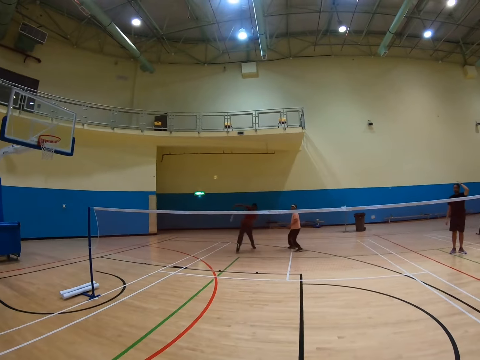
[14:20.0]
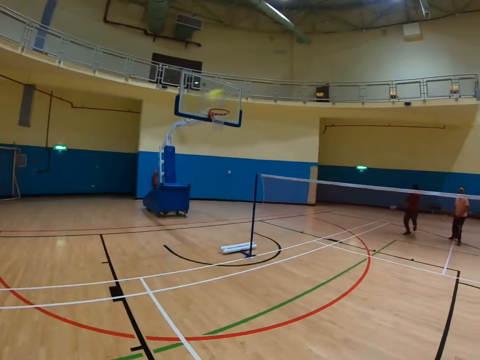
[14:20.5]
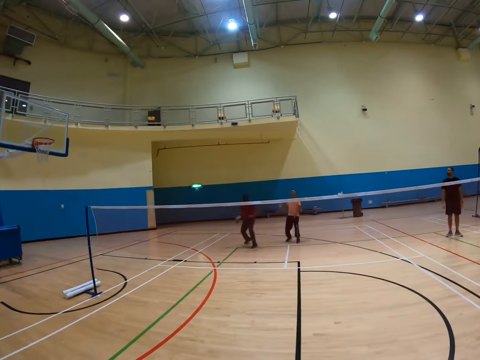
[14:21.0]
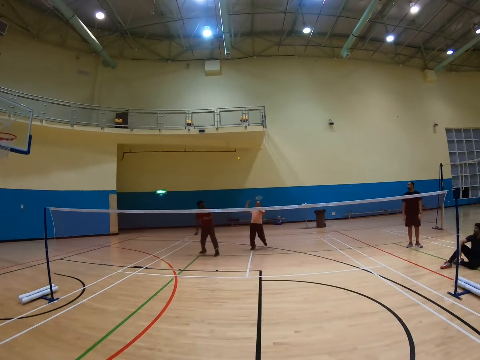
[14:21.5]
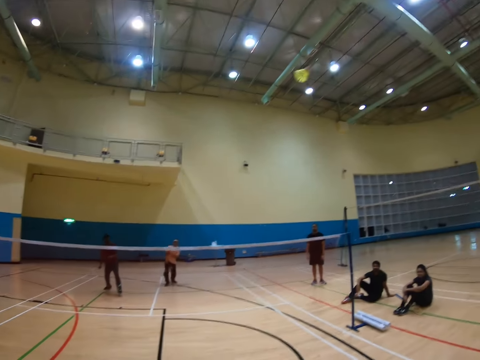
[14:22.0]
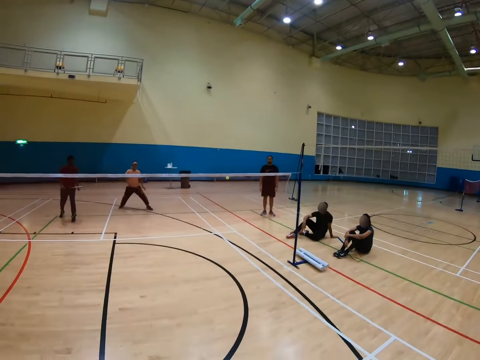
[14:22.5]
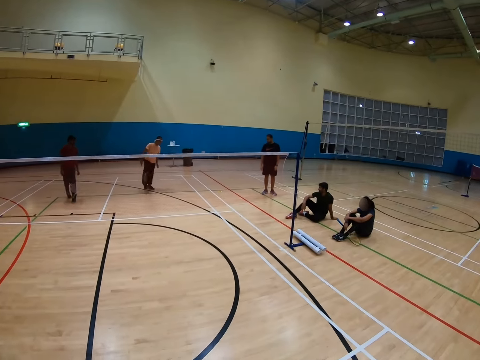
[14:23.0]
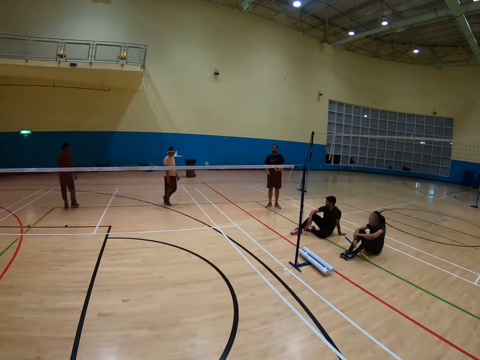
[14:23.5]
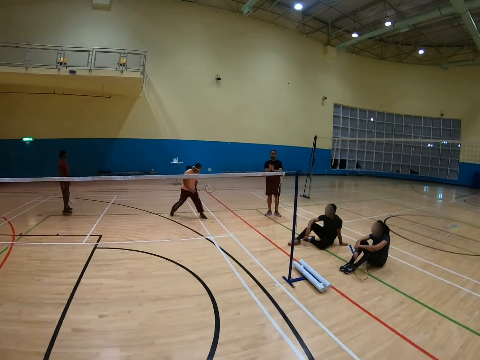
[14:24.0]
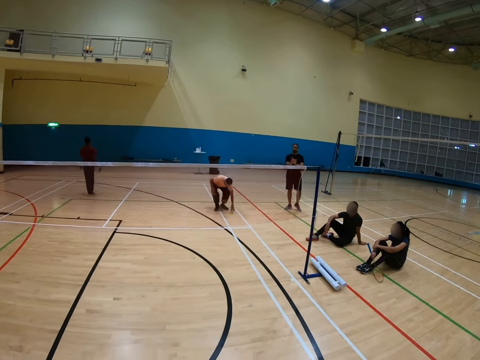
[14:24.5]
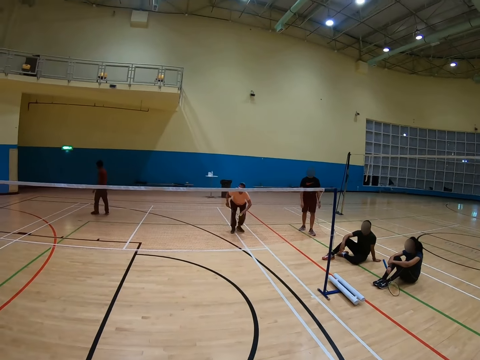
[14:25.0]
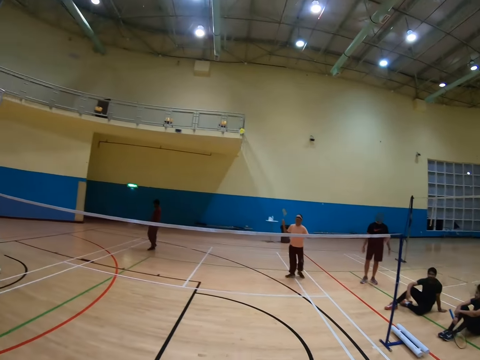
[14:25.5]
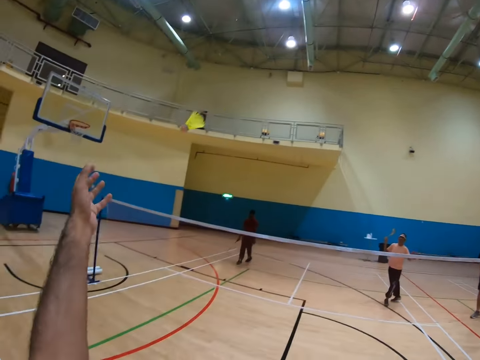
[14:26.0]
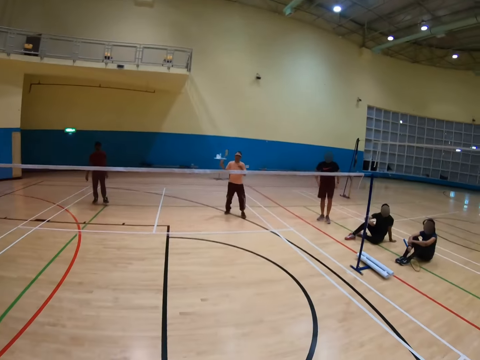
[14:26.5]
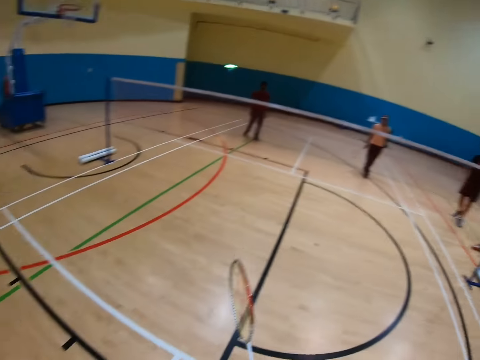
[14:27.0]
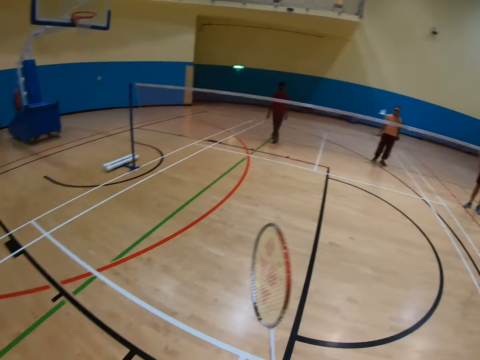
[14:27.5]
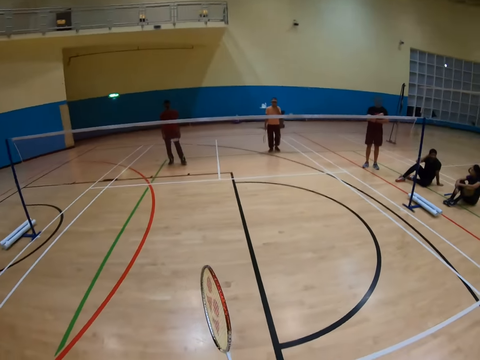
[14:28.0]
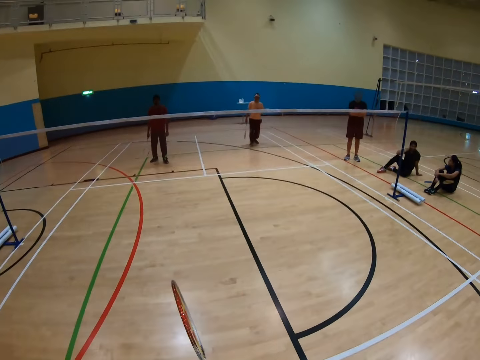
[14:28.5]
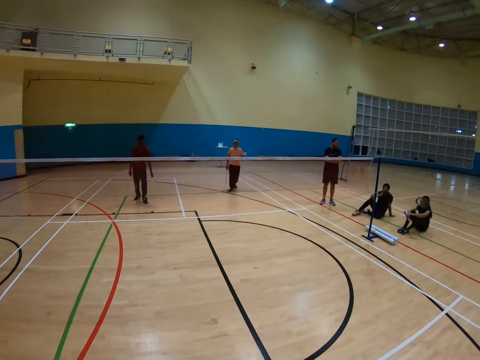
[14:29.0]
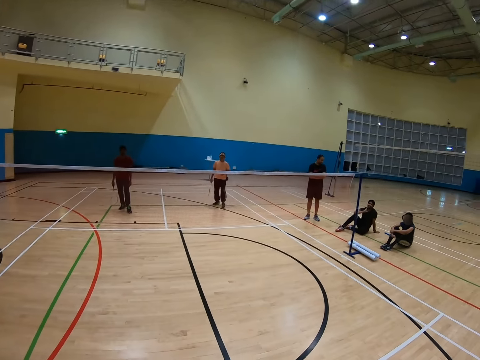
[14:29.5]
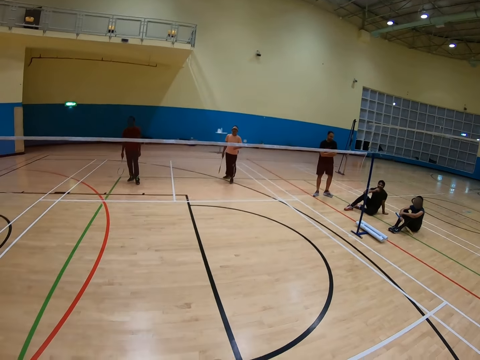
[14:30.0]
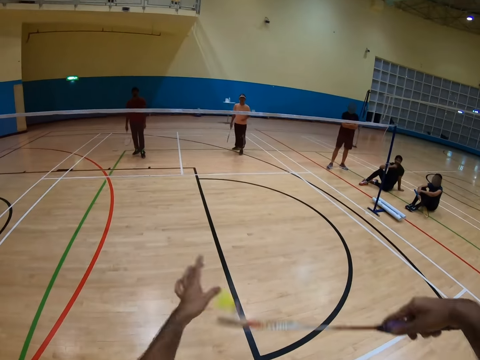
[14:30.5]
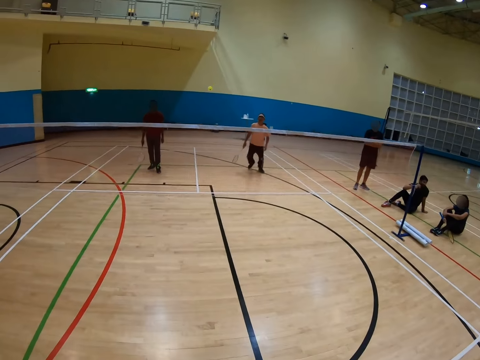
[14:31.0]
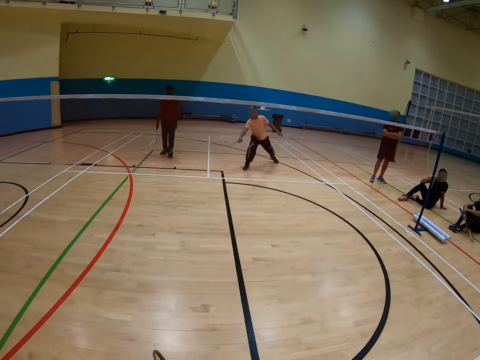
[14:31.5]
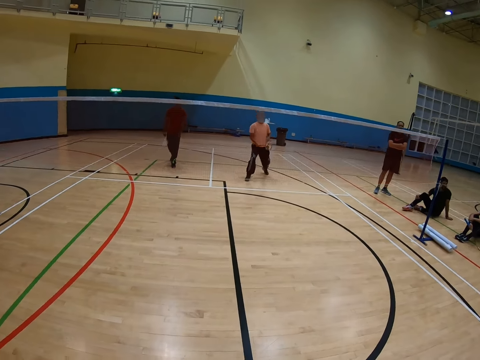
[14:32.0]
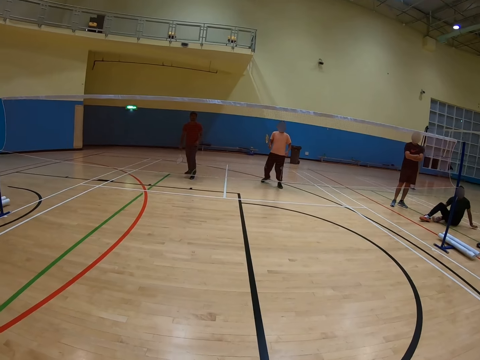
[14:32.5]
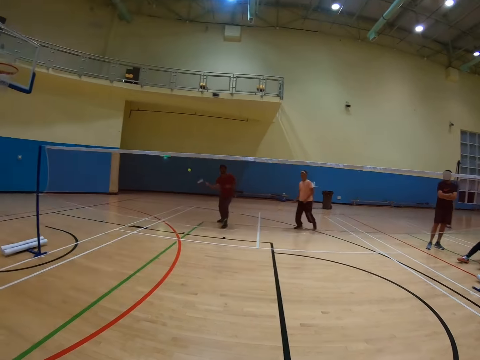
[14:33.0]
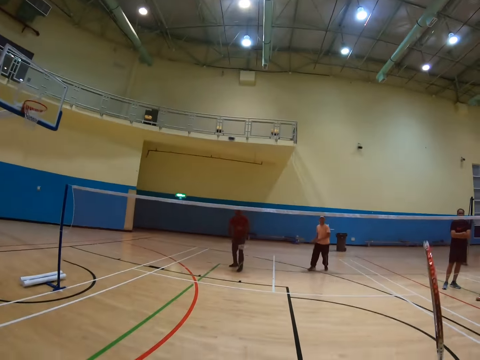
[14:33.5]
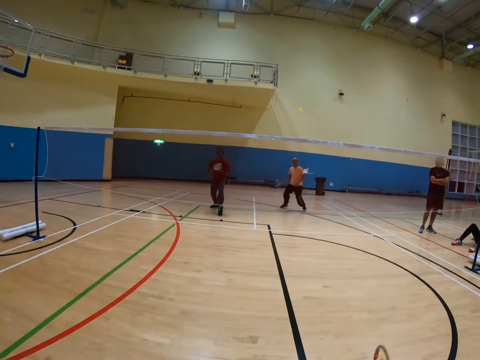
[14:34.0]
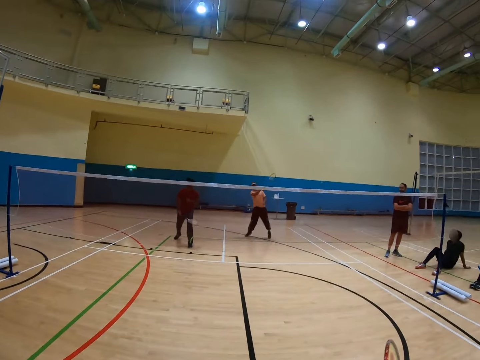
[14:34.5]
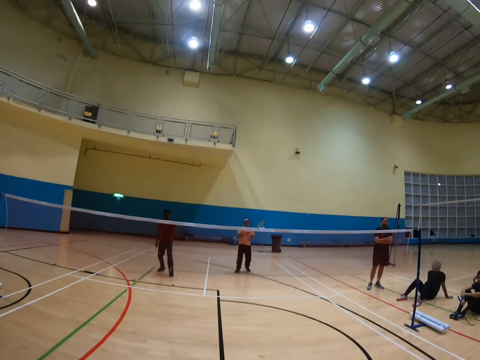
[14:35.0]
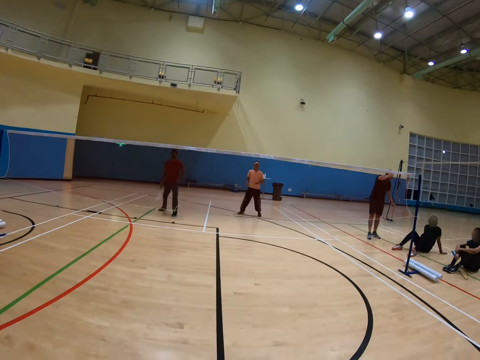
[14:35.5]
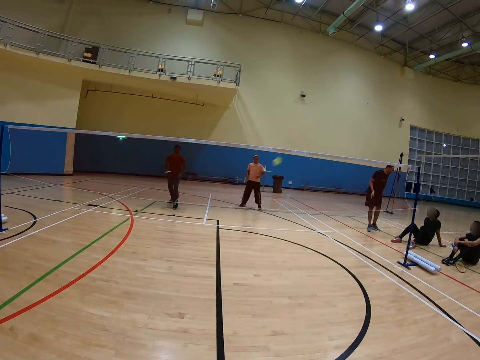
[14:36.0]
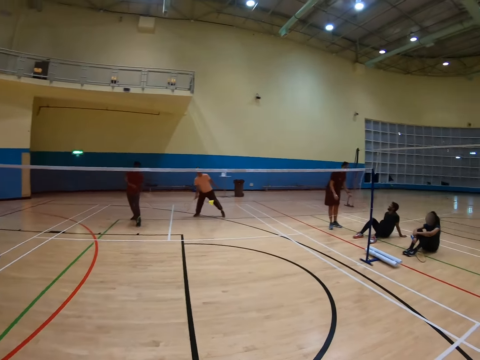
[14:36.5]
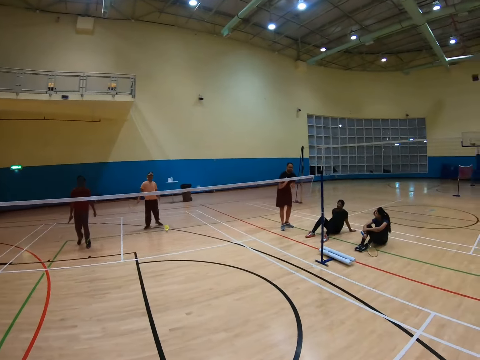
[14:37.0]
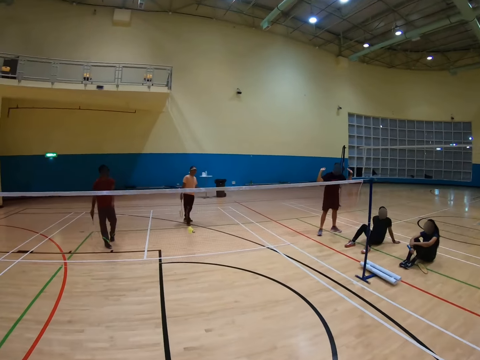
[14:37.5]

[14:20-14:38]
A man plays the badminton game. The man walks in the badminton court, picks up a shuttlecock and throws the shuttlecock. The camera wearer catches the shuttlecock. They play the badminton game. The man plays the badminton game. Another man plays the badminton game. The first man plays the badminton game.

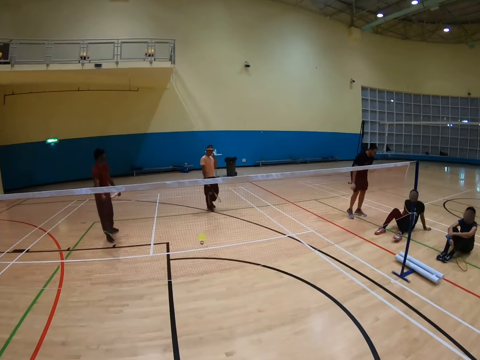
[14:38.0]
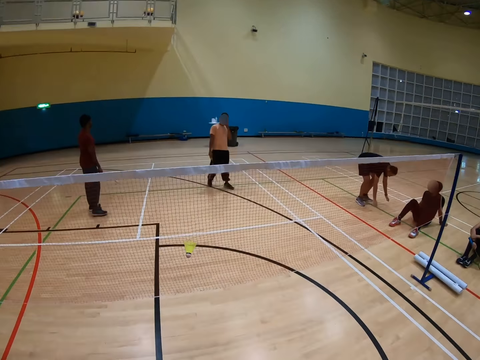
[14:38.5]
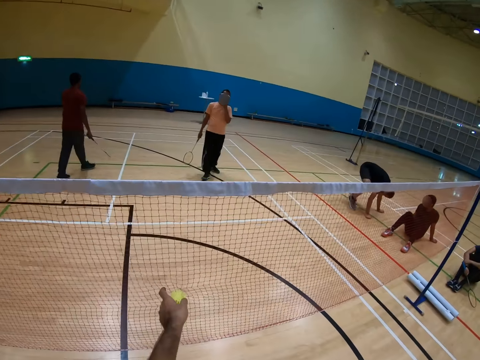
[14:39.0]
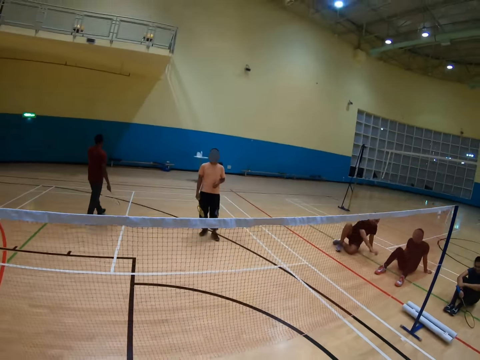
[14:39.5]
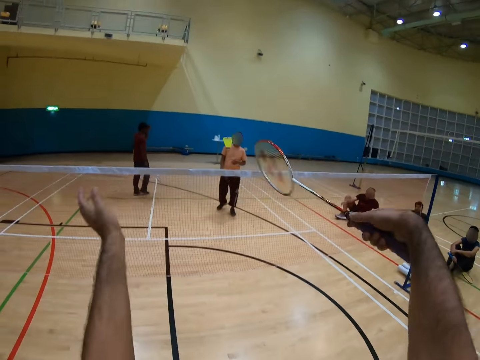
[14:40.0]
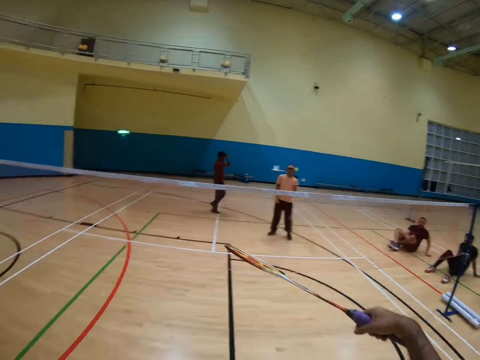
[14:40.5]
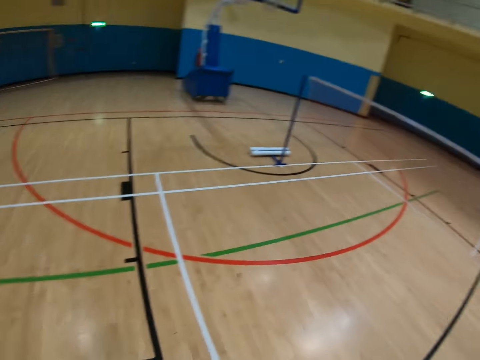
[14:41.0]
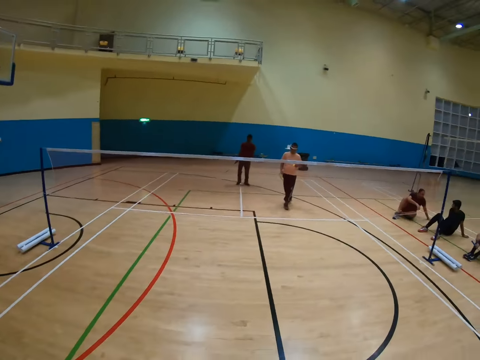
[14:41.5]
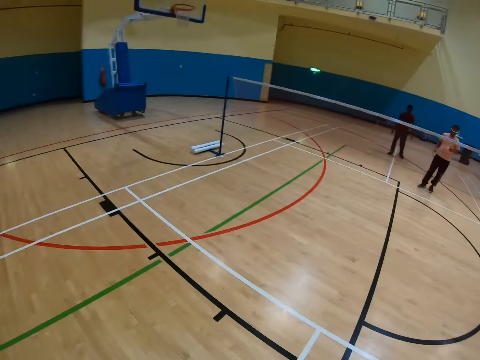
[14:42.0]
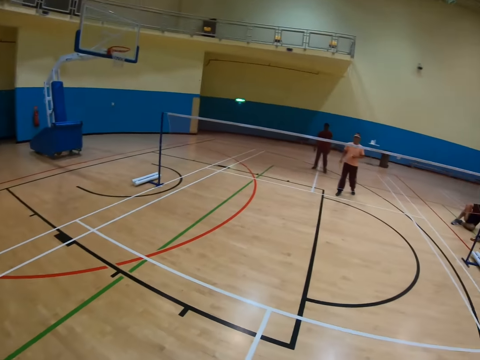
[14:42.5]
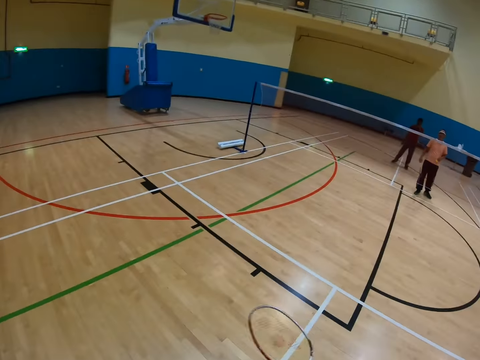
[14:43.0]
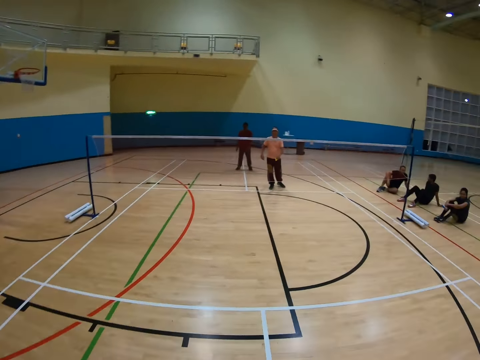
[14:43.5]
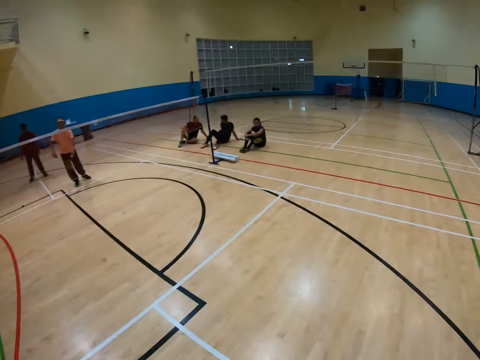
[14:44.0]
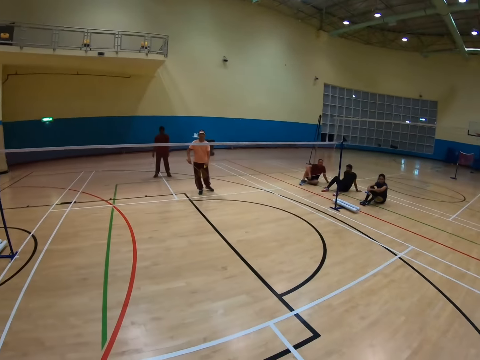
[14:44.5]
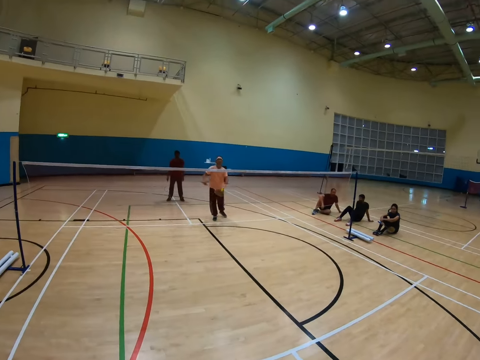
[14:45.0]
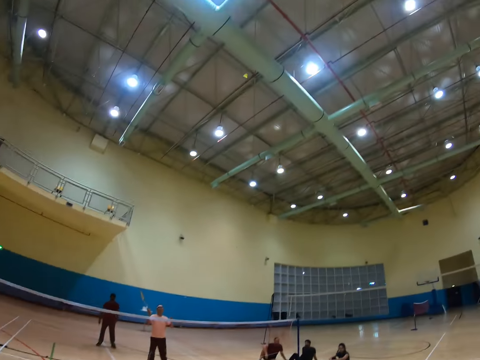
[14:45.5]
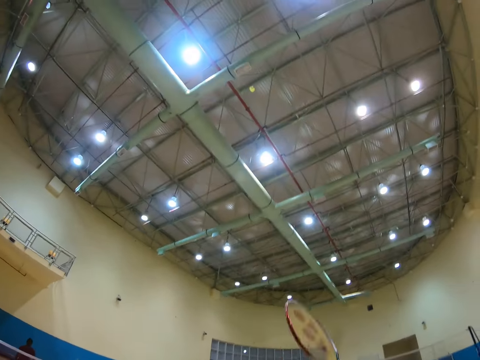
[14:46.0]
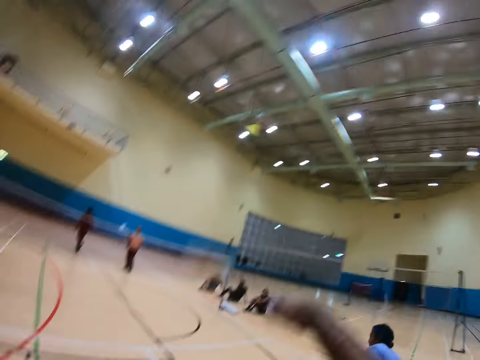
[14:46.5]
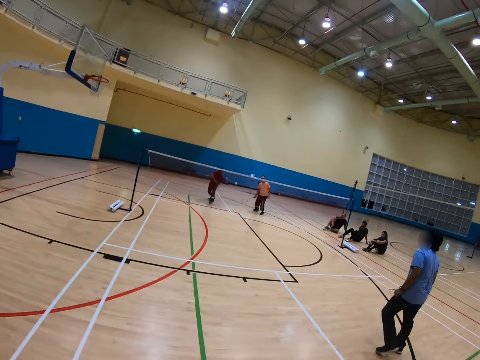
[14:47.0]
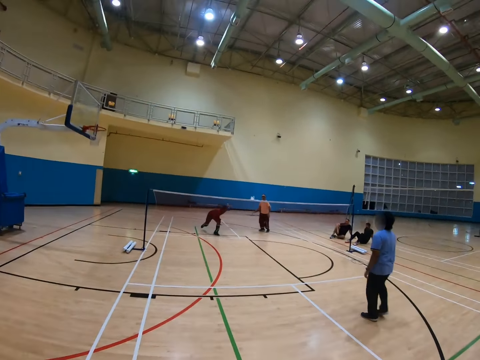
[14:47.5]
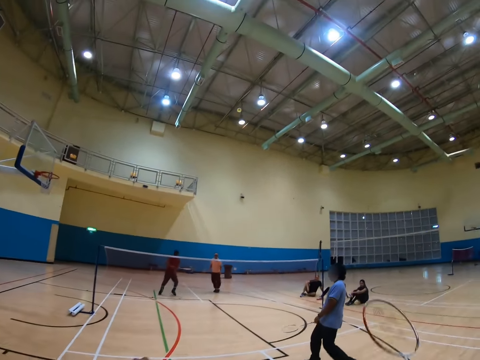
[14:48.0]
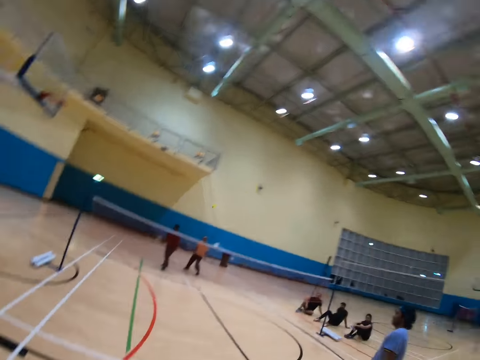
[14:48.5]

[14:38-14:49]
The camera wearer picks up a shuttlecock. They play a badminton game. A man walks in the badminton court.
